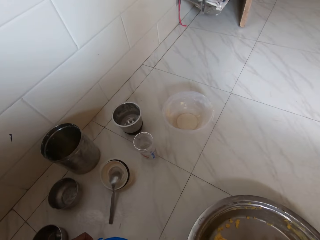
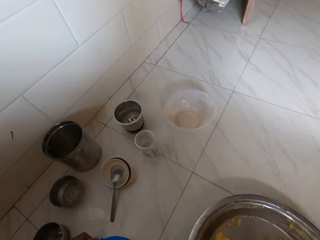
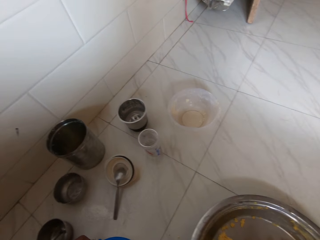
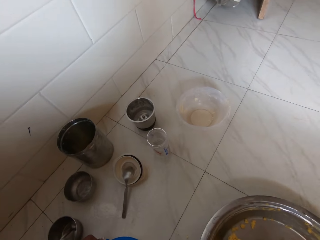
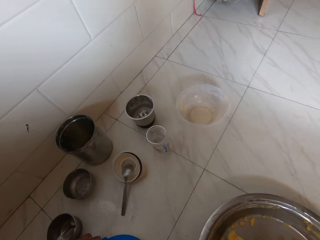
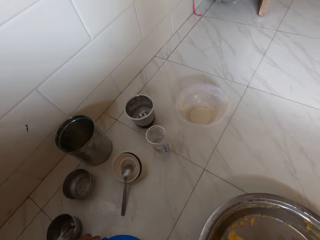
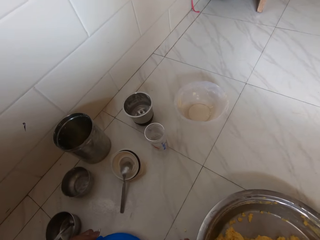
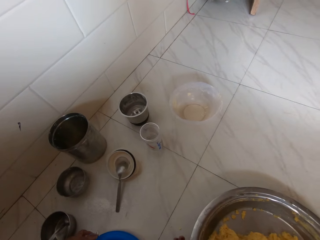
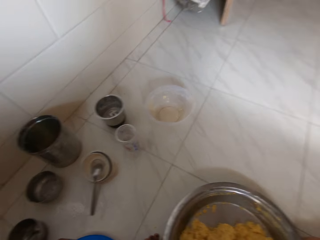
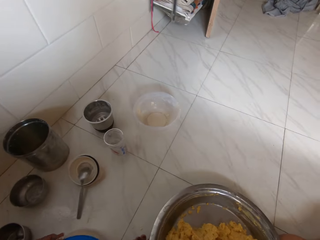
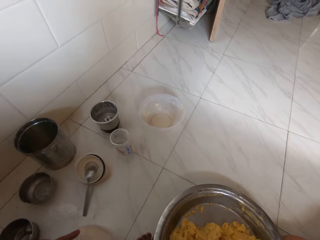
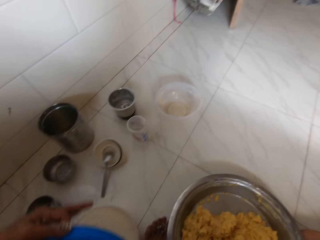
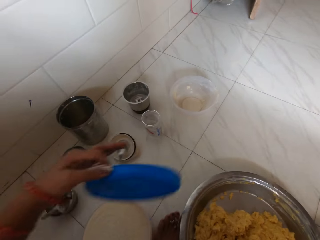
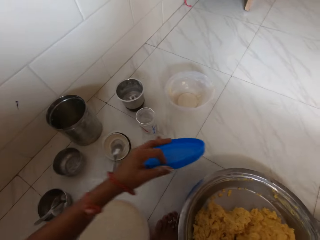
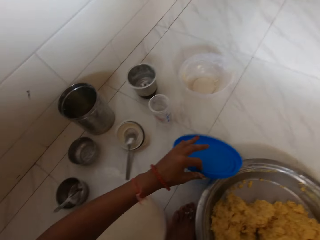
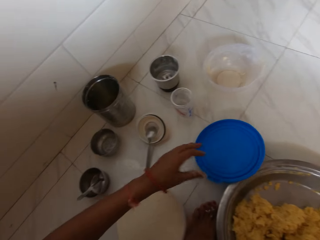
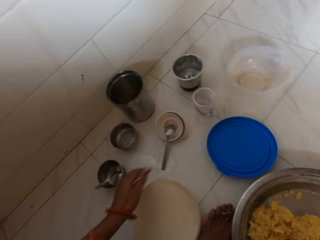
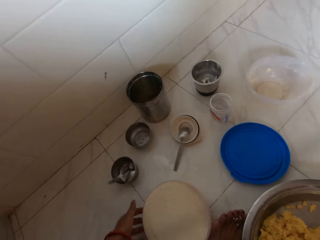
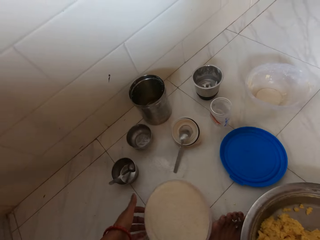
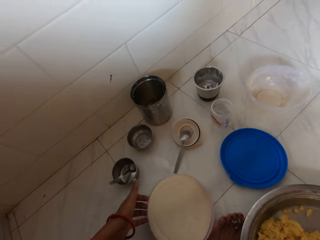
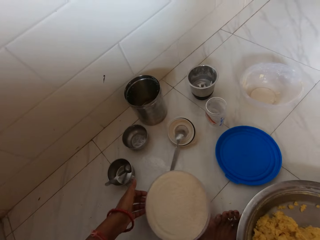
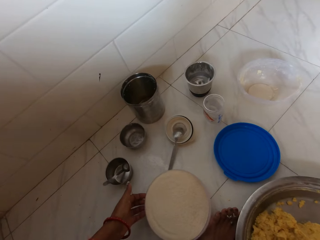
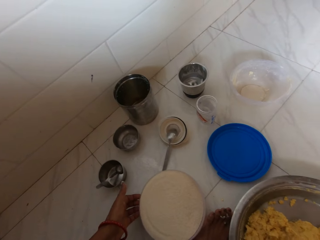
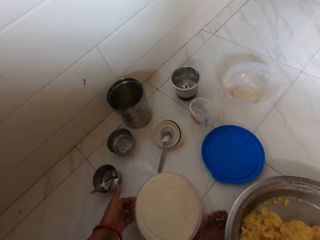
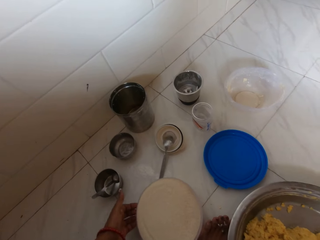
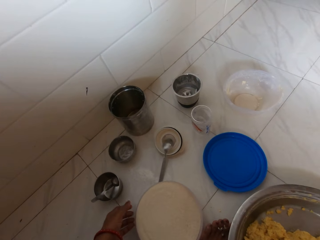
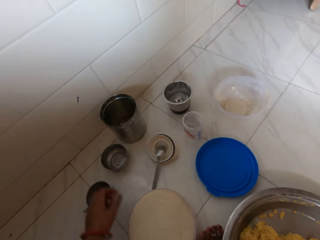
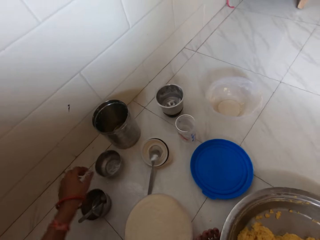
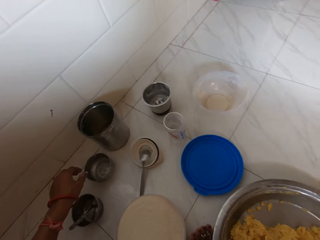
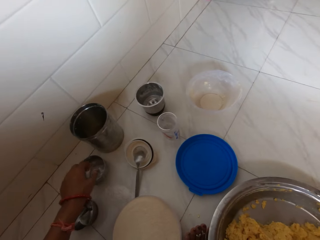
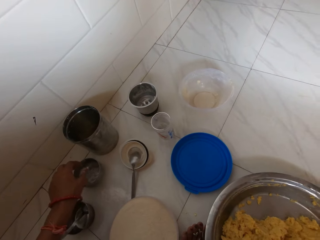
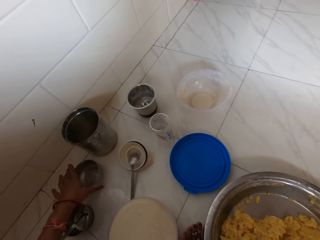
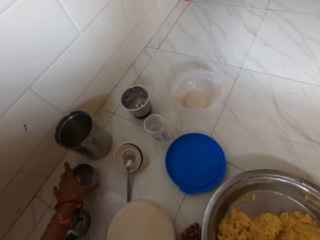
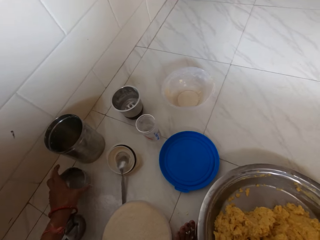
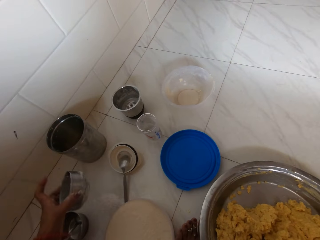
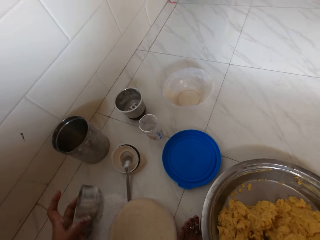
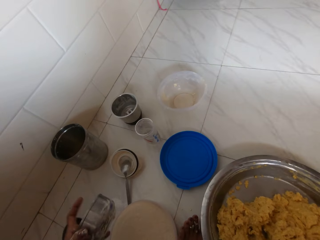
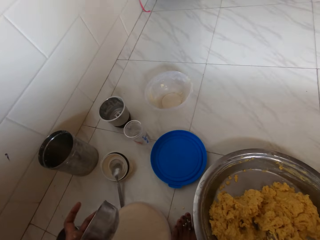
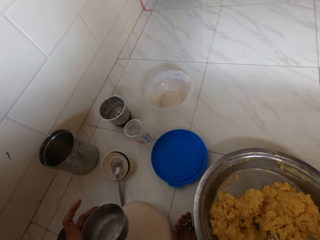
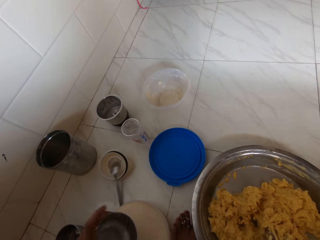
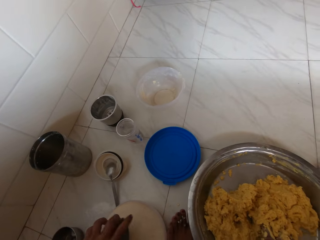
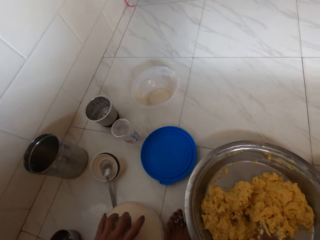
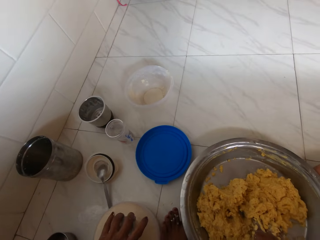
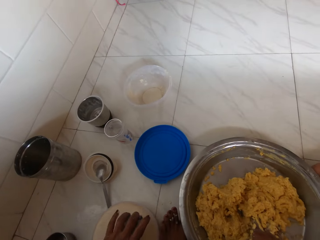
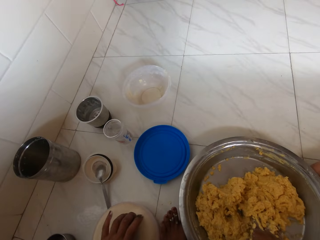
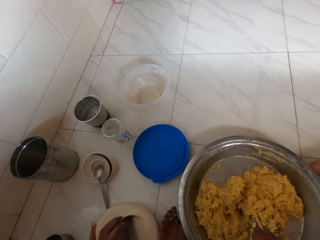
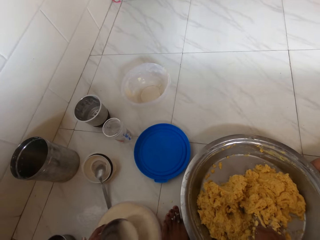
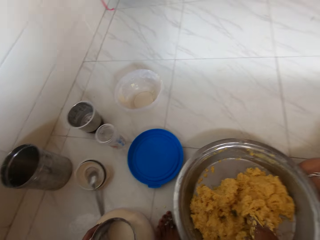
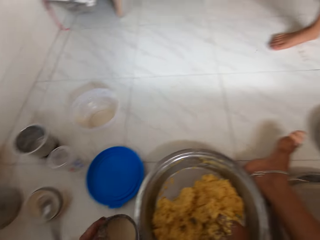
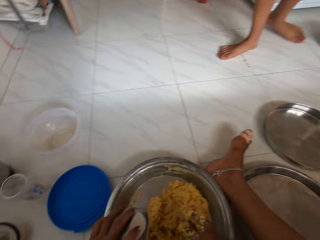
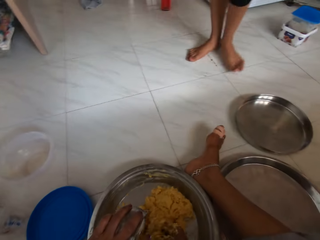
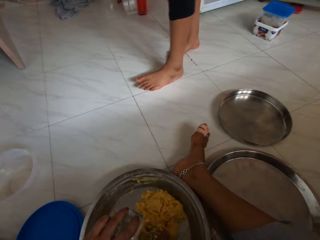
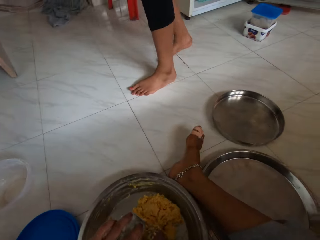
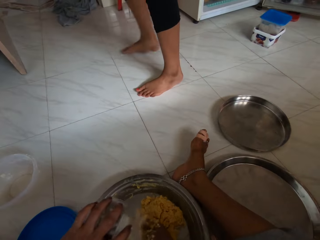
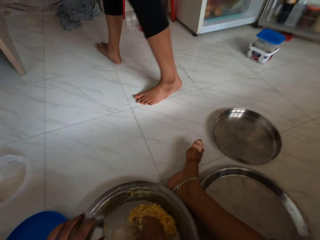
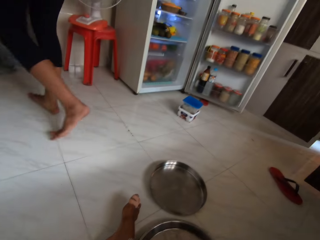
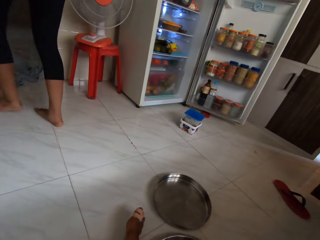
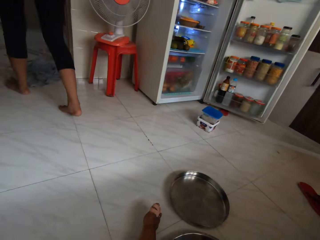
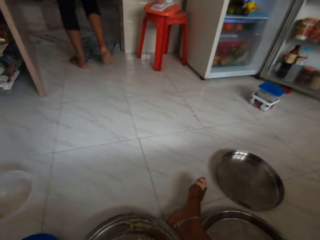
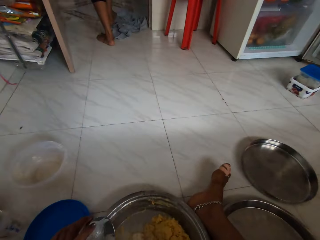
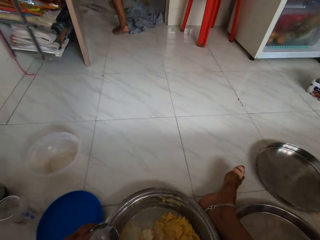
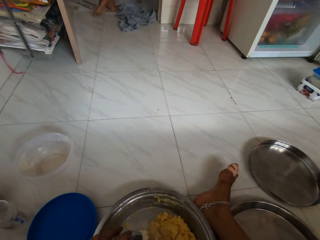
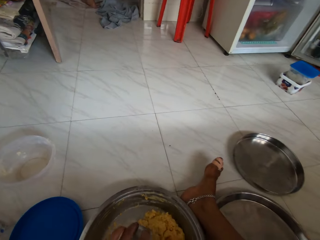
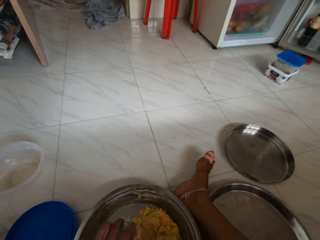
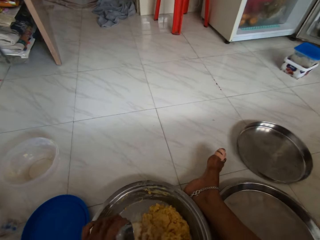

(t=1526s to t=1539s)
The camera wearer opens the container lid with her left hand. She drops the container lid in her left hand on the ground. She adjusts the container on the ground with her left hand. She picks up a plastic can. She picks up an aluminum container on the ground with her left hand. She scoops potato flour from the container on the ground with her aluminum container in her left hand. The lady walks out of the kitchen. The camera wearer pours the potato flour in the aluminum container in her left hand on the dough in the tray on the ground.

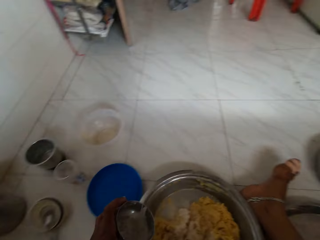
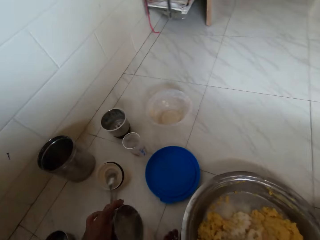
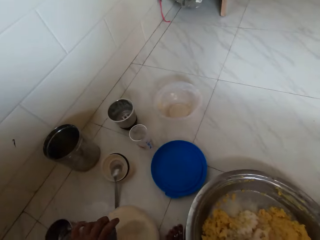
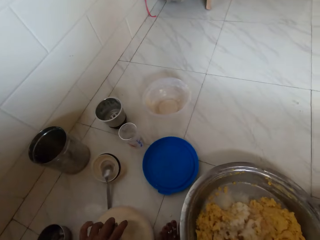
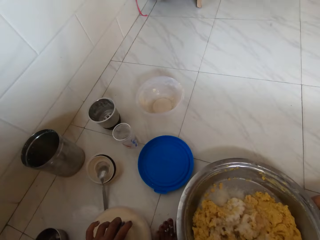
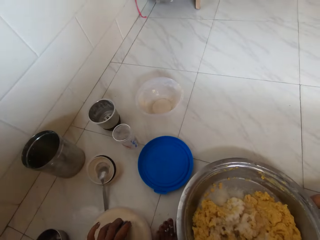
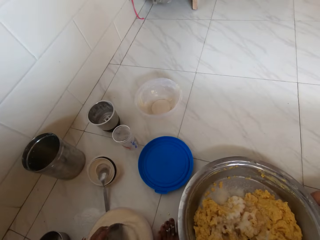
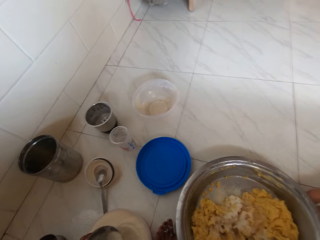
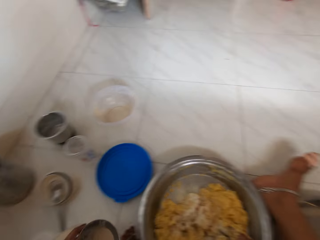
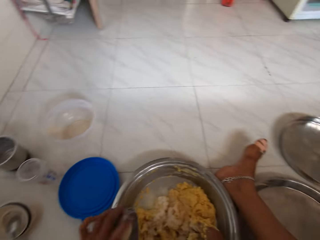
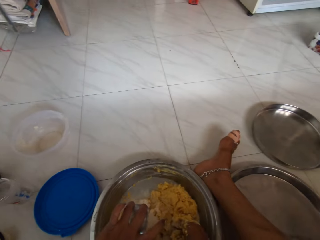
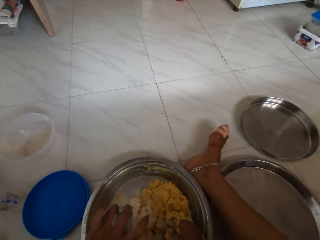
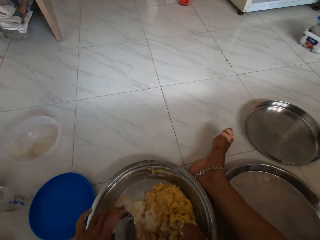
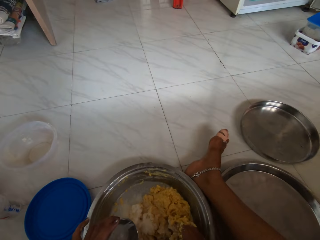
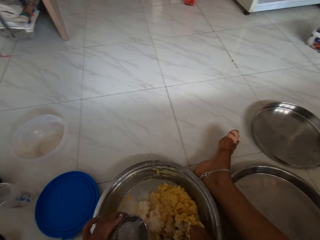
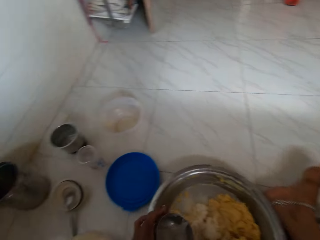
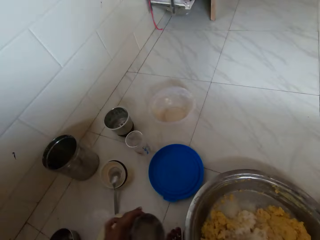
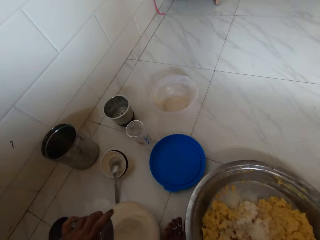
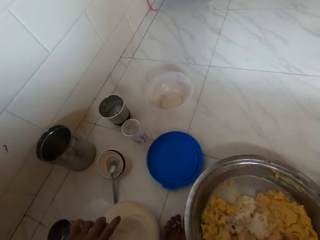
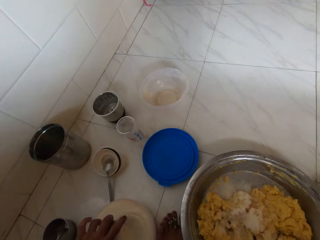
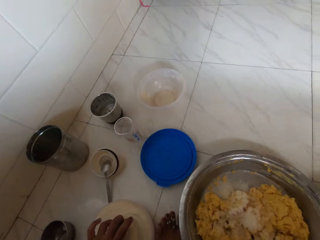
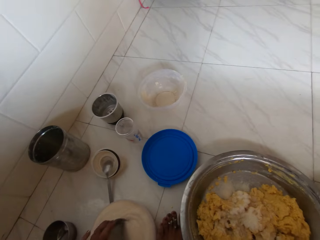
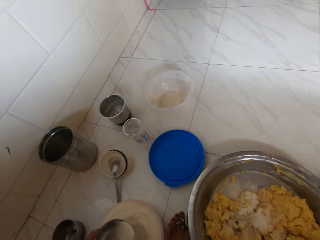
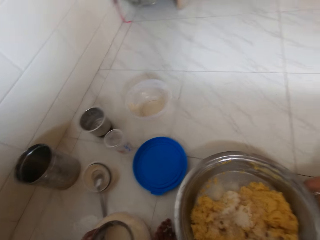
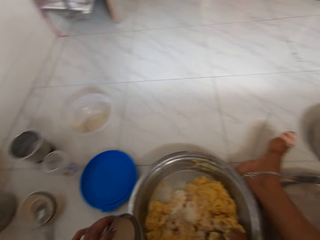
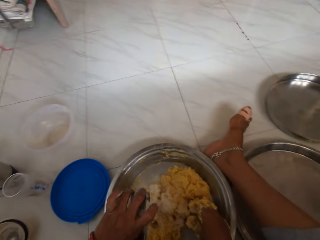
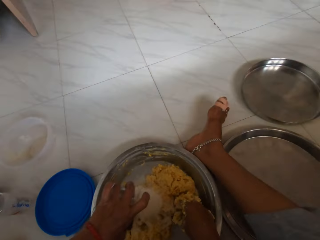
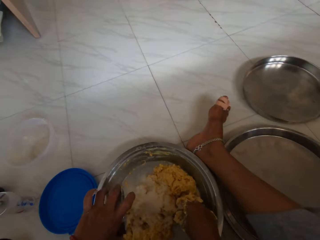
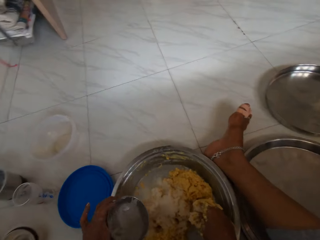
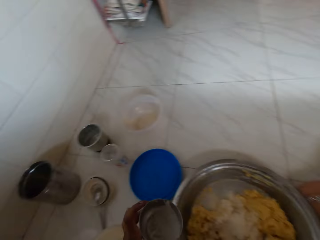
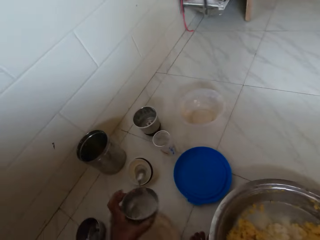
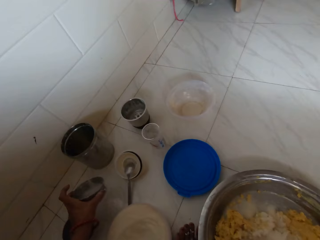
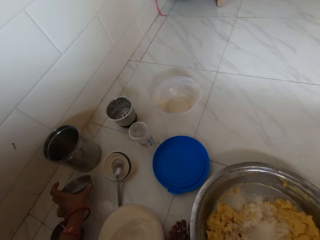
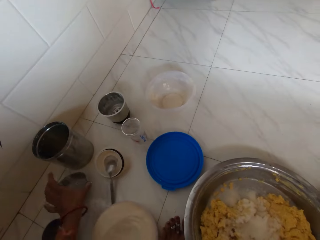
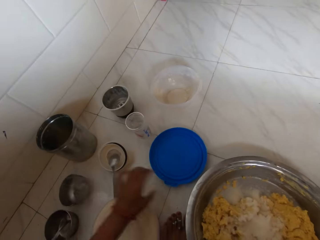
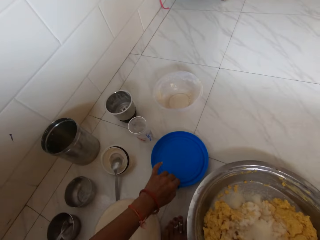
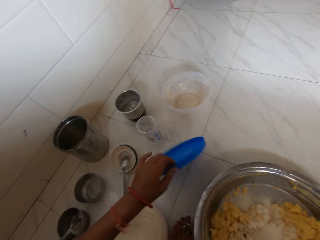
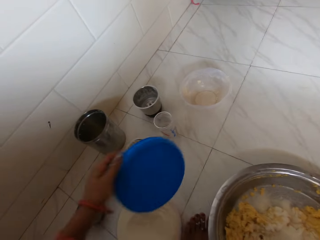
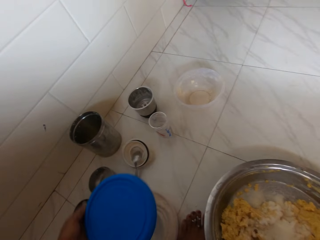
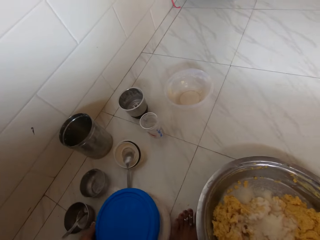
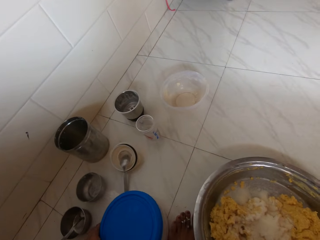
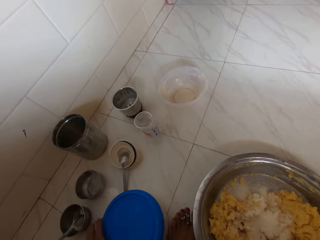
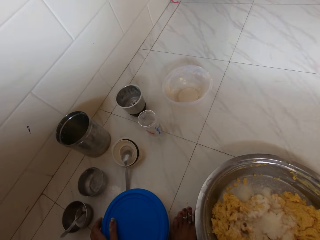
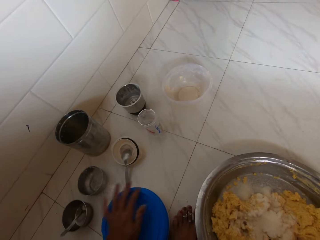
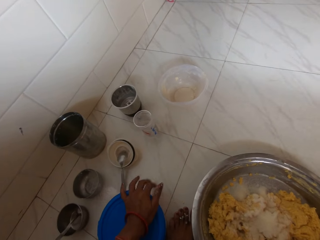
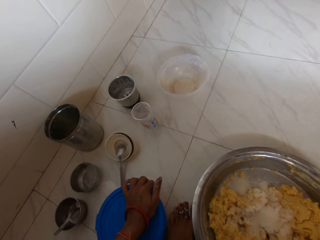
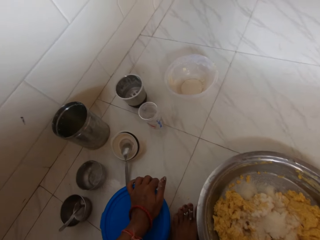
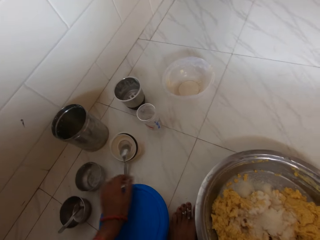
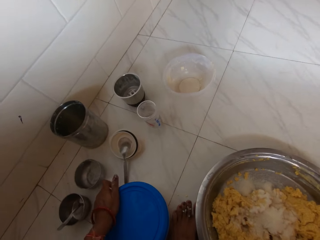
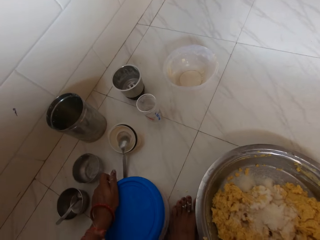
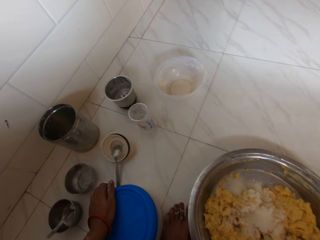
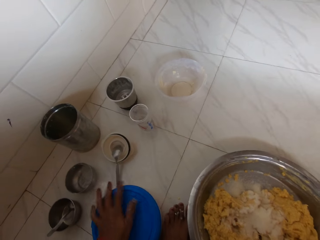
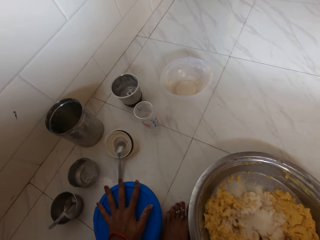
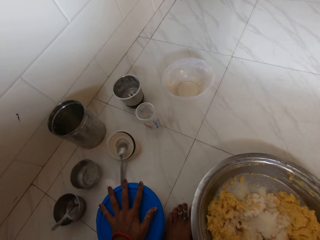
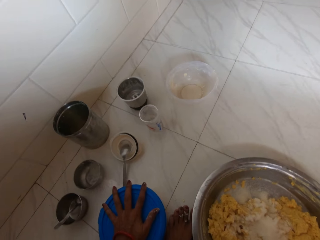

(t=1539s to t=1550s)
The camera wearer scoops potato flour from the container on the ground with her aluminum container in her left hand. She pours the potato flour in the aluminum container in her left hand on the dough in the tray on the ground. She scoops potato flour from the container on the ground with her aluminum container in her left hand. She pours the potato flour in the aluminum container in her left hand on the dough in the tray on the ground. She puts the aluminum container in her left hand on the ground. She picks up the container lid on the ground with her left hand. She covers the container on the ground with the lid in her left hand.
